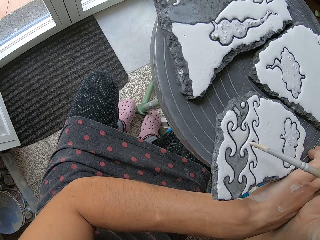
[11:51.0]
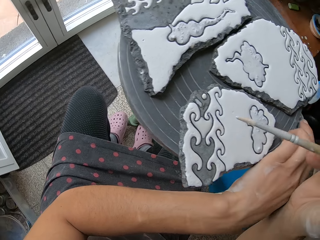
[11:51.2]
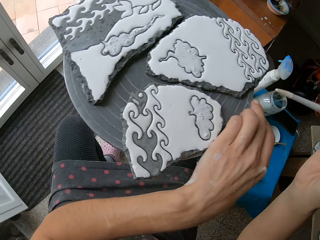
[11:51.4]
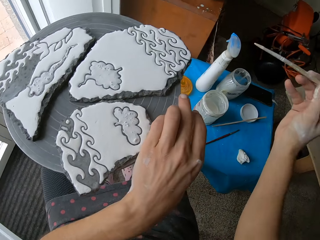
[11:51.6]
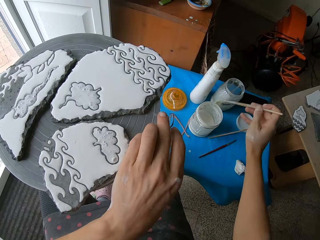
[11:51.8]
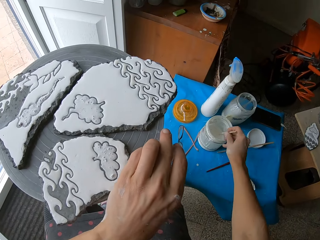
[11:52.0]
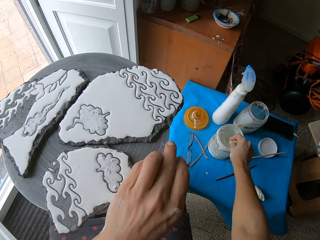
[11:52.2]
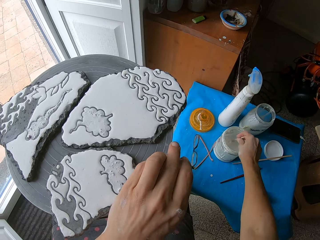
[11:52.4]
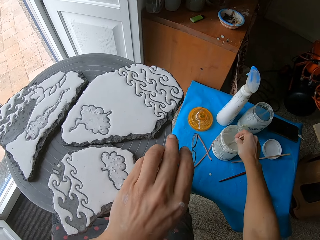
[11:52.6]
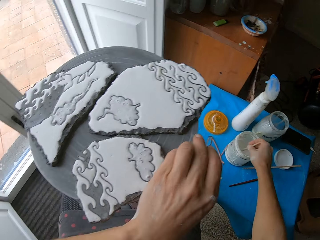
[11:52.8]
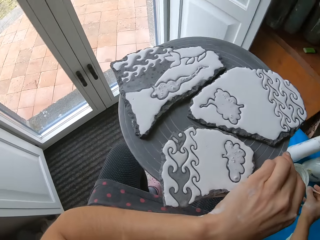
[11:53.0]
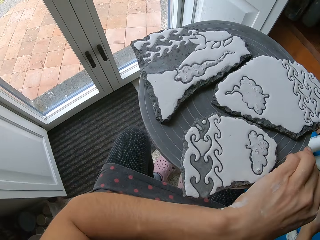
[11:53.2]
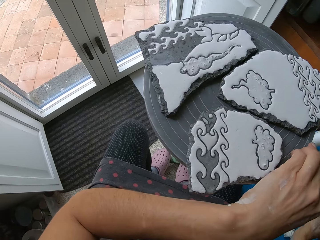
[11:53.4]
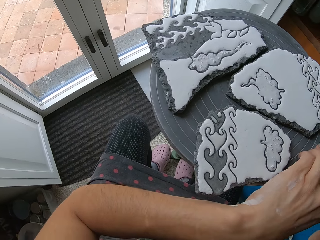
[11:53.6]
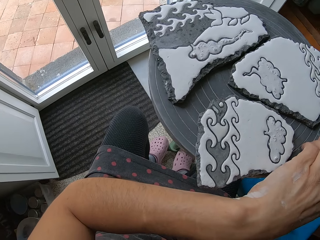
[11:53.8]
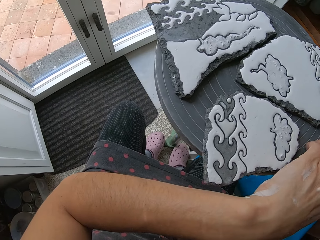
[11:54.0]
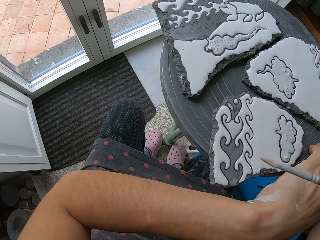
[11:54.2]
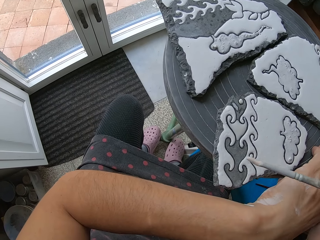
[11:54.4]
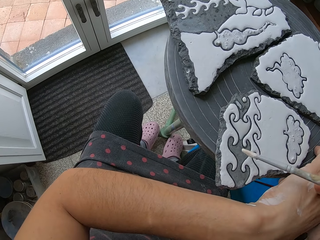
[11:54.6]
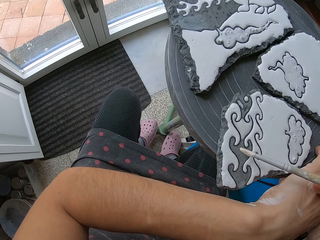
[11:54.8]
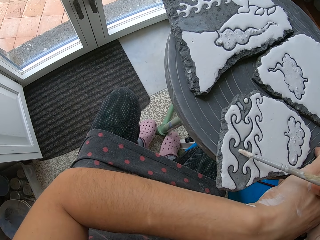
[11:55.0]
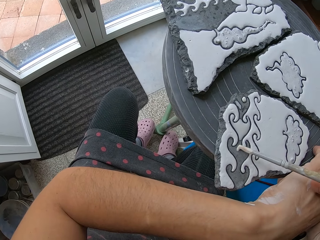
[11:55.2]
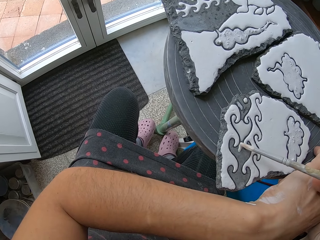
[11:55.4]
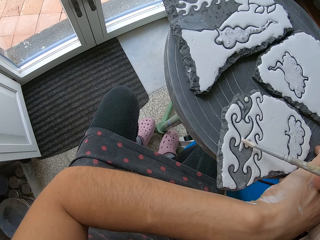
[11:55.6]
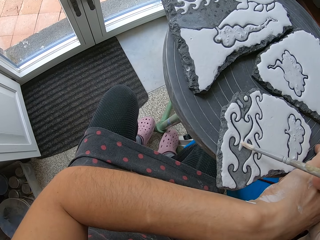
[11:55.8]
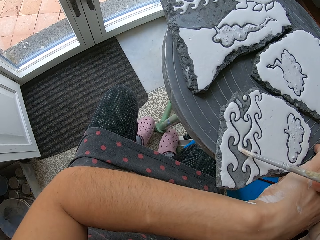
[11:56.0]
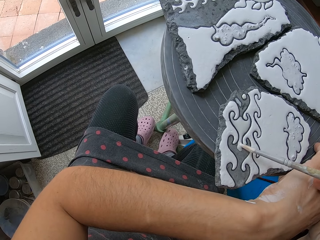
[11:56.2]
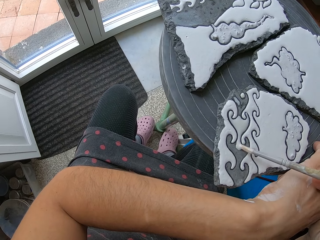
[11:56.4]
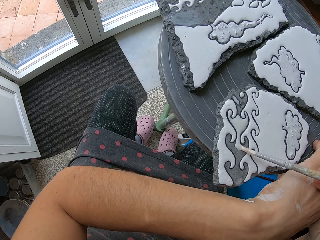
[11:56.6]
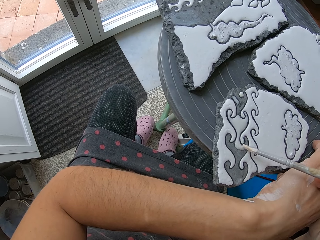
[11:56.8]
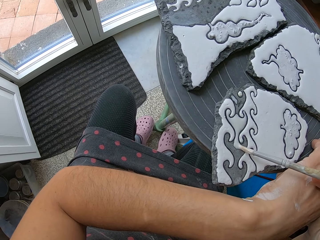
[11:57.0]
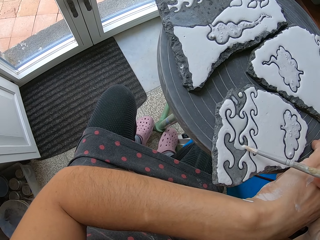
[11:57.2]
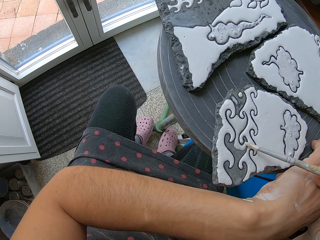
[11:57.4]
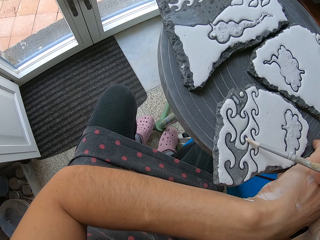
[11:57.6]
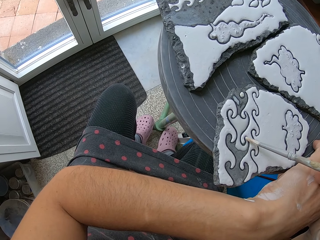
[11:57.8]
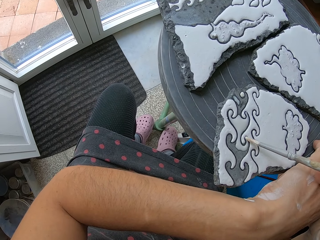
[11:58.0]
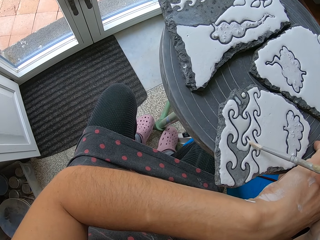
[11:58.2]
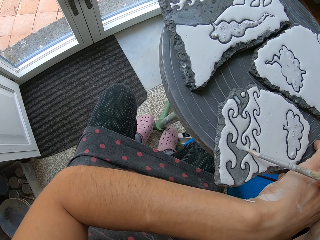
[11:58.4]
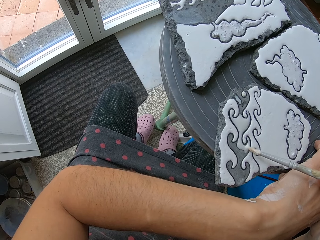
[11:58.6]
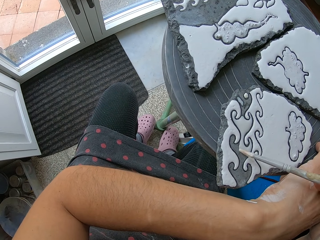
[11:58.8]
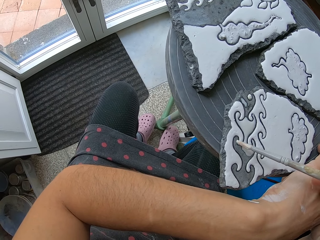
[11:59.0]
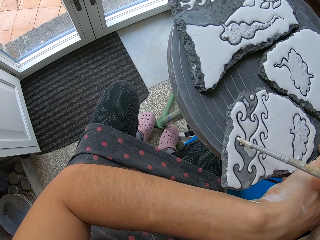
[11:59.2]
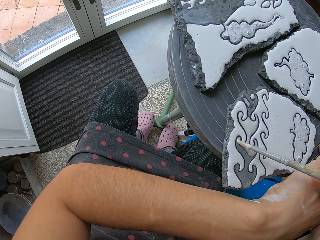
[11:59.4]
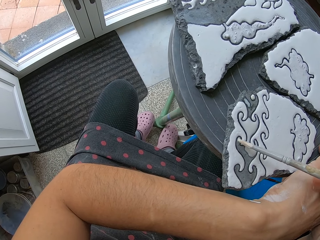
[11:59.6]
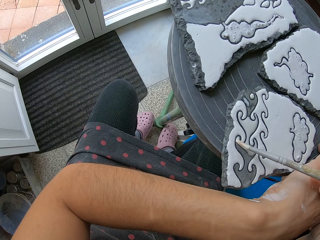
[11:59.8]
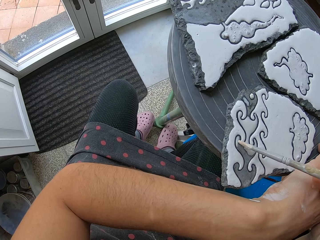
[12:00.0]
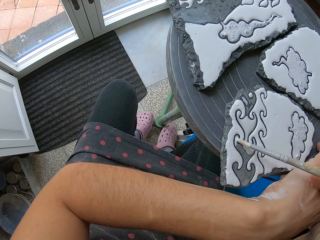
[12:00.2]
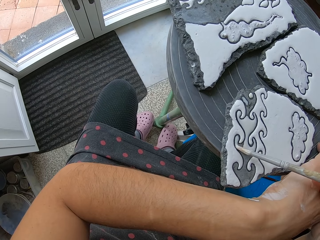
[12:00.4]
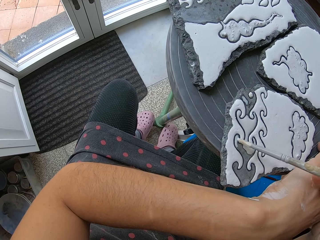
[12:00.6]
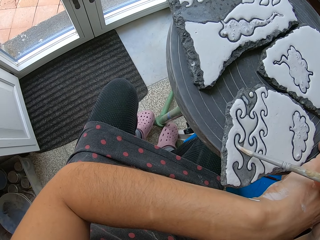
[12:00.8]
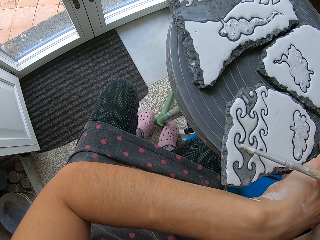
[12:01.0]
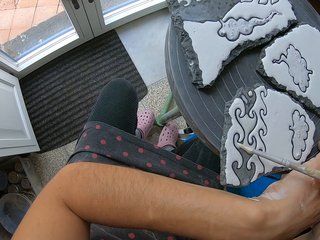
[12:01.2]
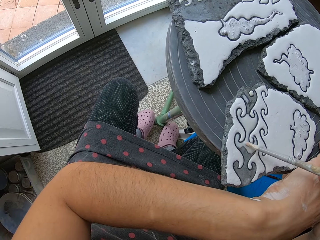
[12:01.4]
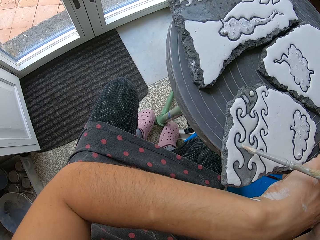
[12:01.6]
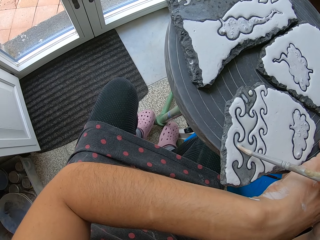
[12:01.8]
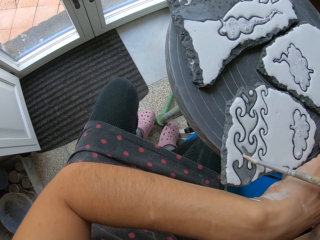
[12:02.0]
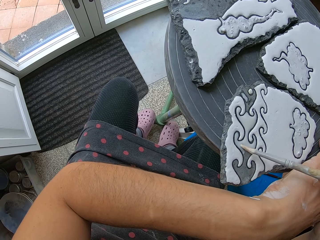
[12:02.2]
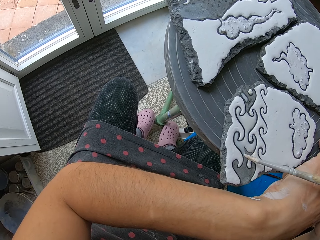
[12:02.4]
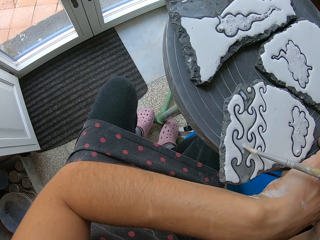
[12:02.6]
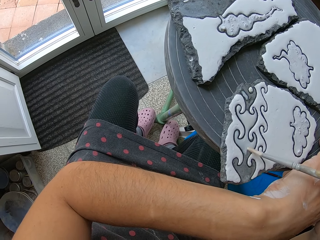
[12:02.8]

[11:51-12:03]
The camera wearer dips the painting brush in the paint. She stirs the paint in the container on the table with the painting brush in her right hand. She paints the clay work on the table stand with the painting brush in her right hand.

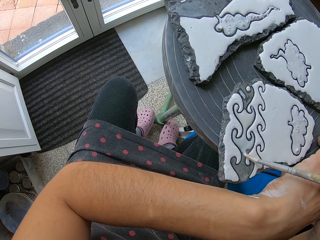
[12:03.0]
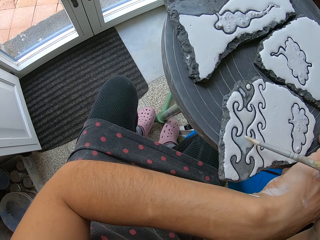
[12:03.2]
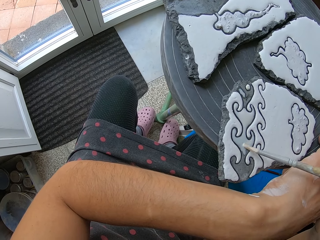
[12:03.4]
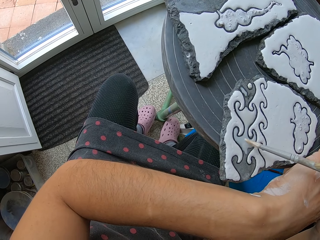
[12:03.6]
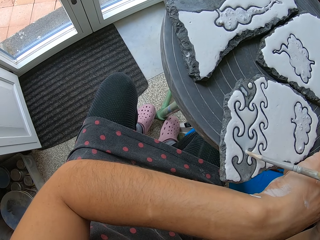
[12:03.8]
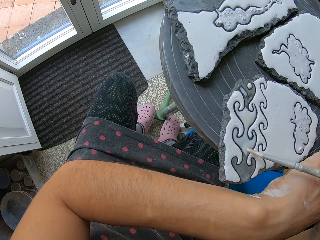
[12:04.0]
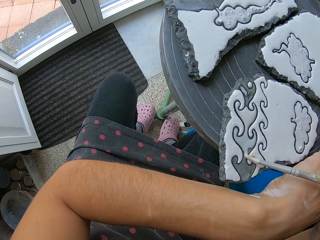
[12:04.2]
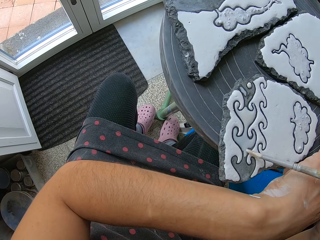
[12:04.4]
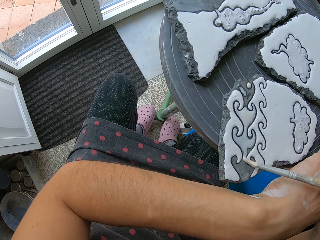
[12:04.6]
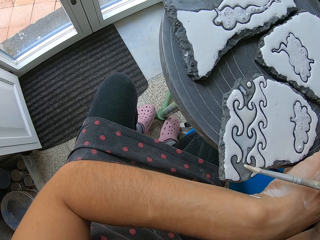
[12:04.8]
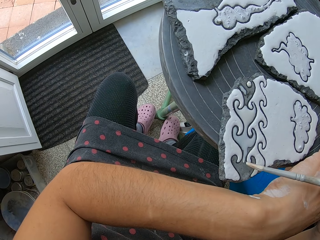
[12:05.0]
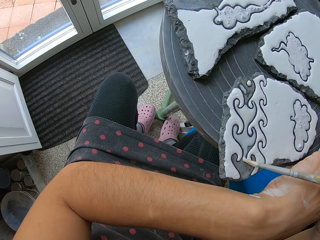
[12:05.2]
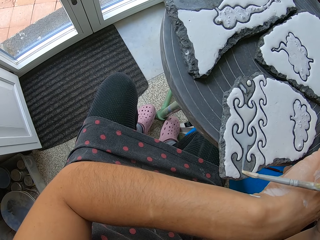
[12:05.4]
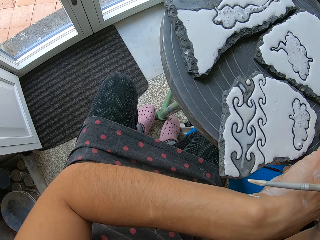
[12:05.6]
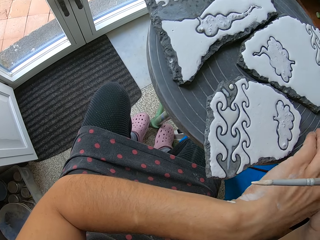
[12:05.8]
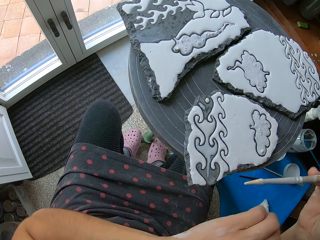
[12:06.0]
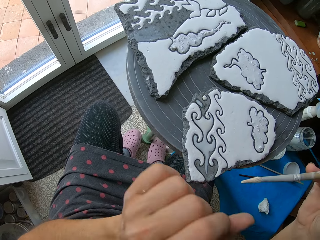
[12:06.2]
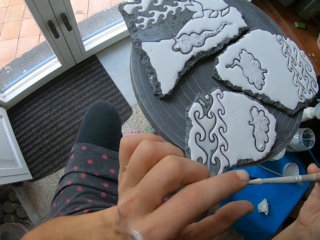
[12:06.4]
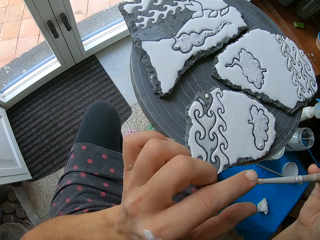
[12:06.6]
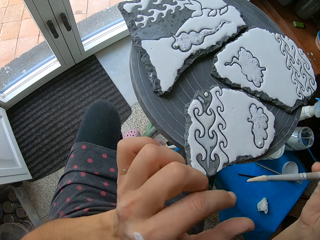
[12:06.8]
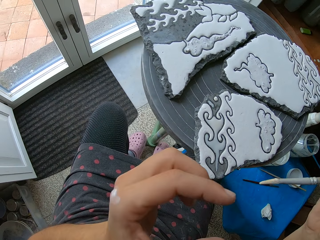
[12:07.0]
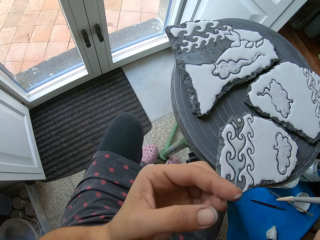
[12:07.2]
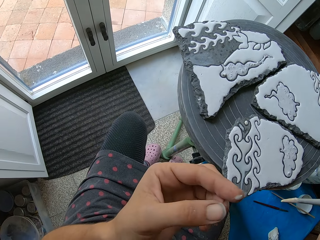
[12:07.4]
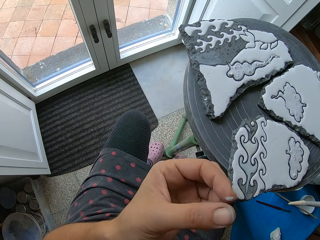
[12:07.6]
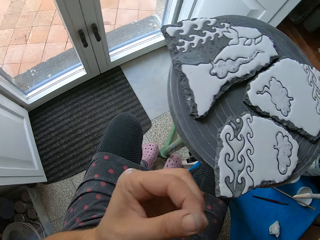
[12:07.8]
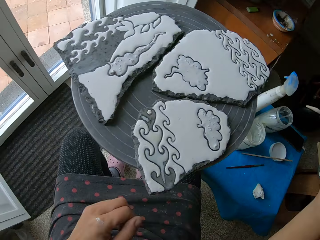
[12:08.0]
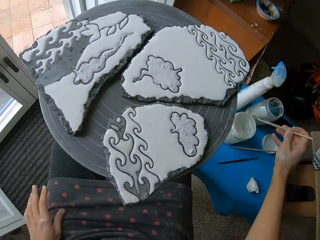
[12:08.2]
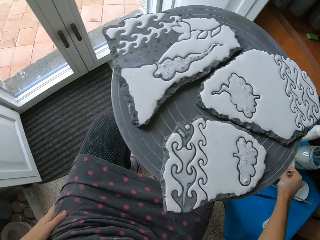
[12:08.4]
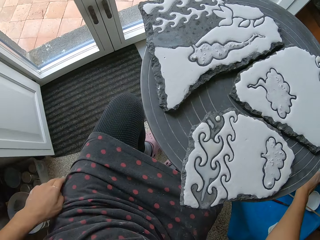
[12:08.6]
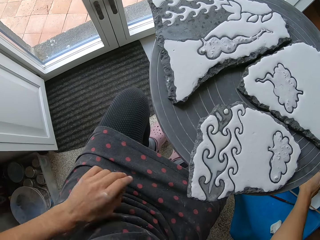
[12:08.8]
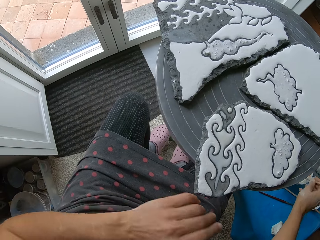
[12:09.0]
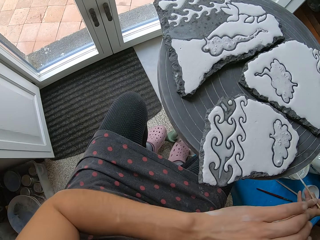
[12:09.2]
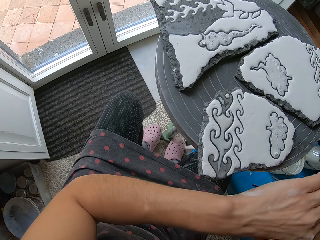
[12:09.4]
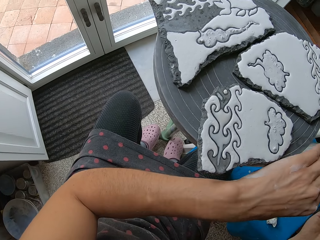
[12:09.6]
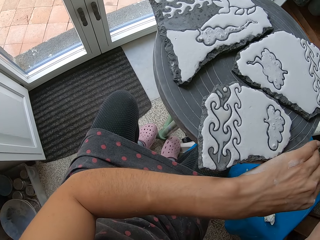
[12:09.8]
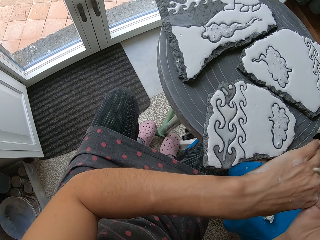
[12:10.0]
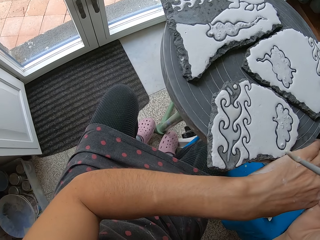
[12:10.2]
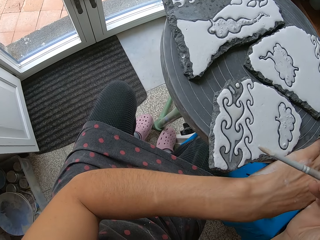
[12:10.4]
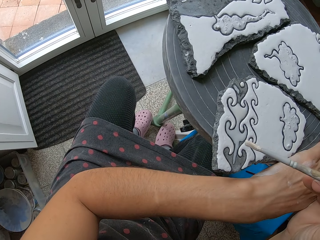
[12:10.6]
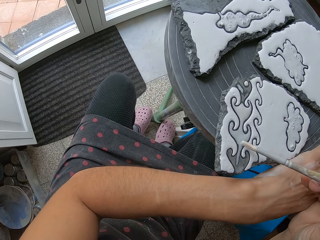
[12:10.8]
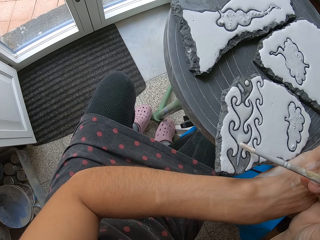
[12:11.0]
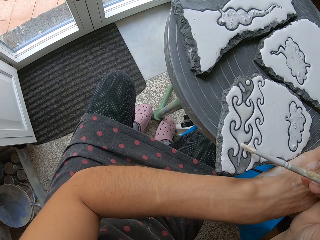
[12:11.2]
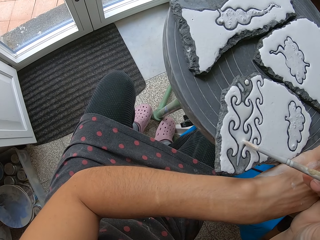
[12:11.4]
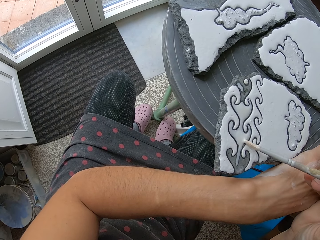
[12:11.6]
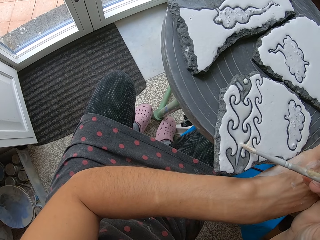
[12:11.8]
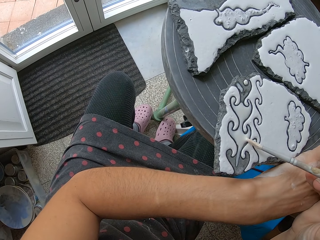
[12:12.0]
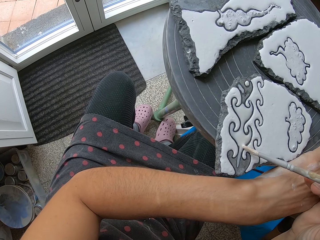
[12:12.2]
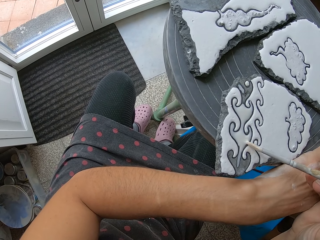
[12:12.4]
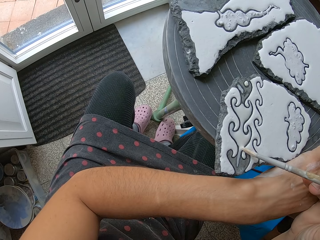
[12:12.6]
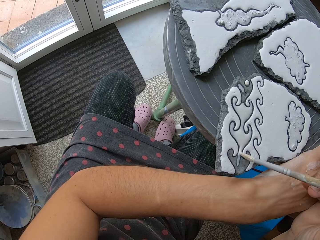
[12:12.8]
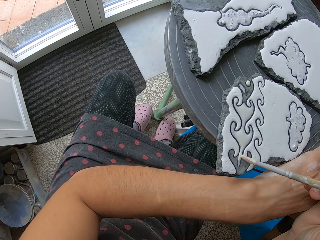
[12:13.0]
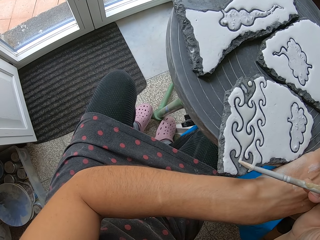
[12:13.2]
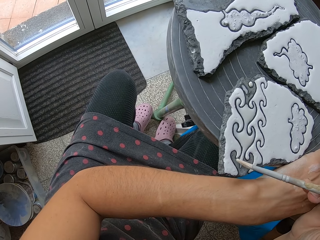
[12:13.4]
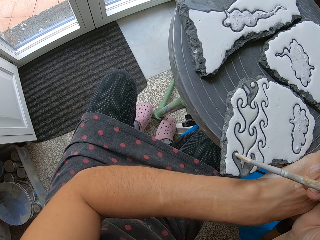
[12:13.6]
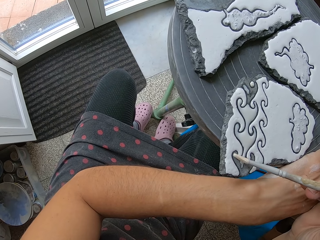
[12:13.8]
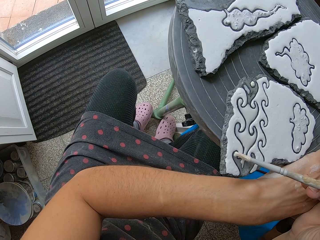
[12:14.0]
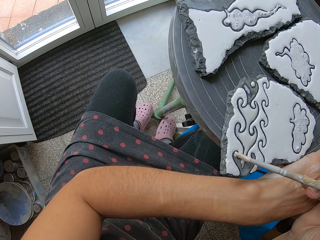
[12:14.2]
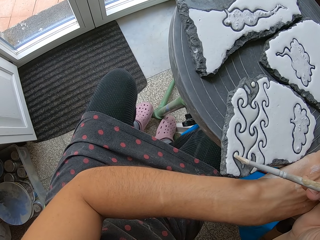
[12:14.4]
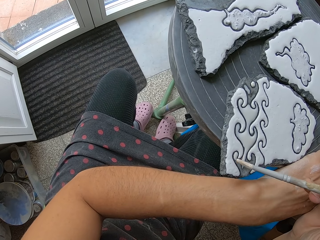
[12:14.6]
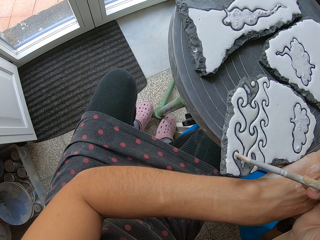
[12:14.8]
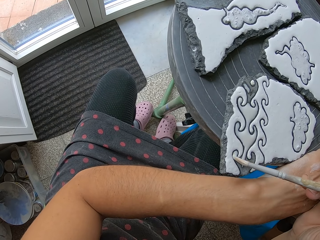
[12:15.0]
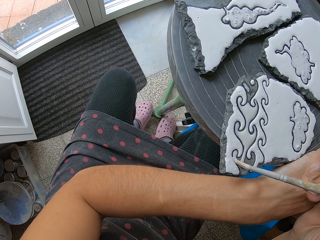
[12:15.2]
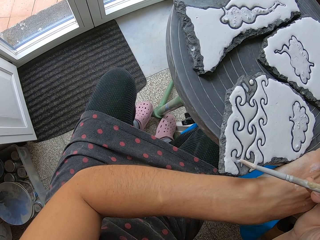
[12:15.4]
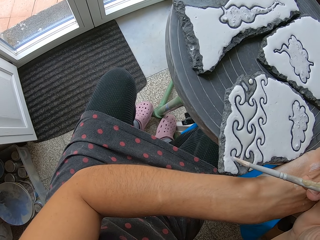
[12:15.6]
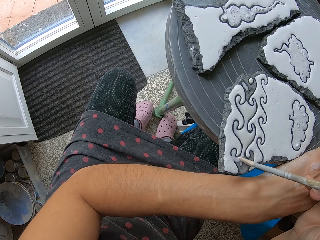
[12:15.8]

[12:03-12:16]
The camera wearer touches the paint brush in her right hand with her left hand. She rubs her left fingers together. She wipes her left hand on her cloth. She dips the paint brush in her right hand into the paint container on the table. She places her left hand on the table top. She paints the clay work on the table stand with the paint brush in her right hand.
